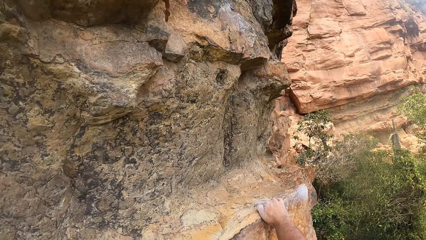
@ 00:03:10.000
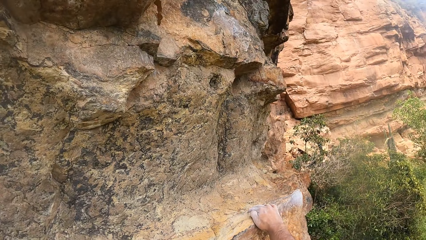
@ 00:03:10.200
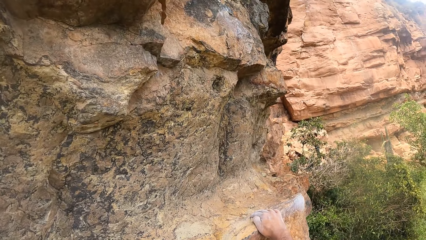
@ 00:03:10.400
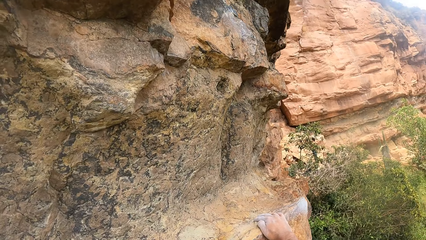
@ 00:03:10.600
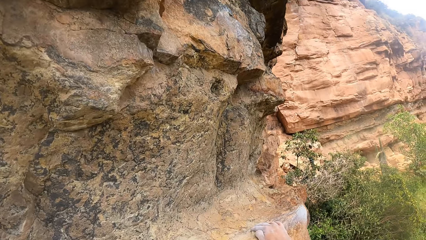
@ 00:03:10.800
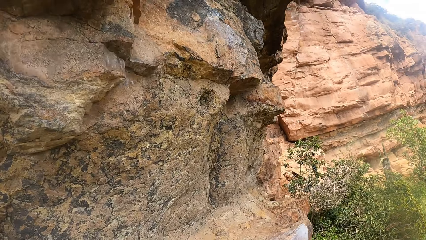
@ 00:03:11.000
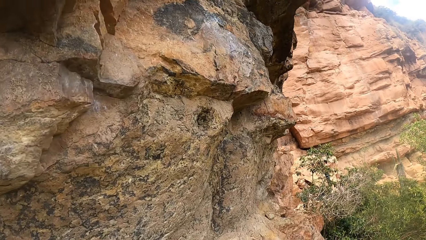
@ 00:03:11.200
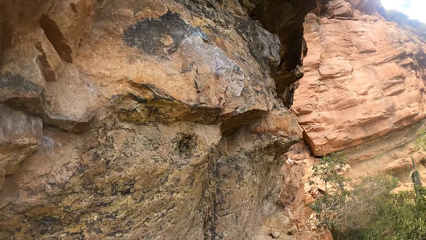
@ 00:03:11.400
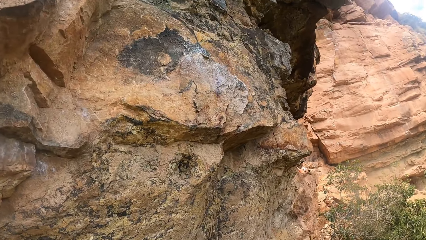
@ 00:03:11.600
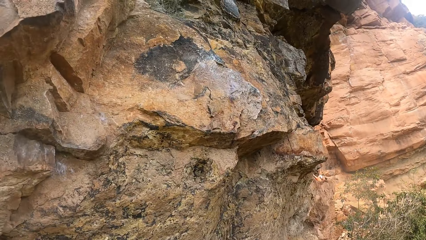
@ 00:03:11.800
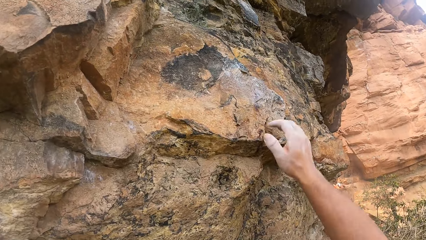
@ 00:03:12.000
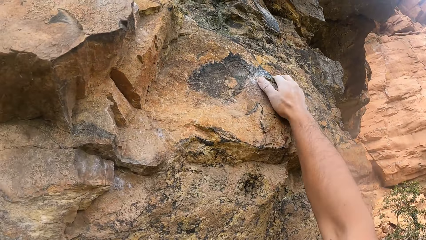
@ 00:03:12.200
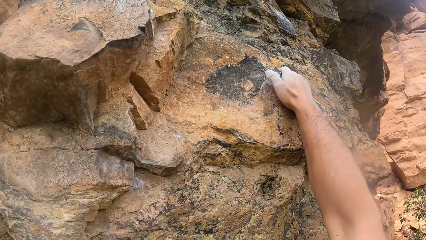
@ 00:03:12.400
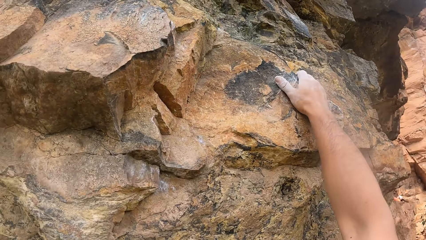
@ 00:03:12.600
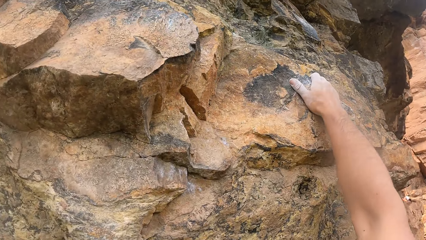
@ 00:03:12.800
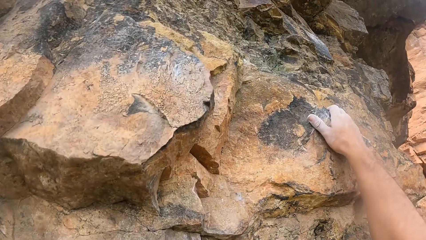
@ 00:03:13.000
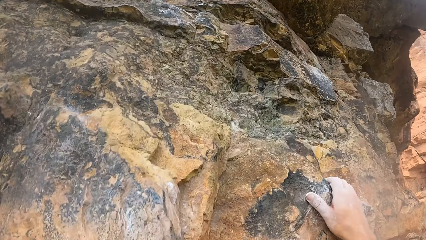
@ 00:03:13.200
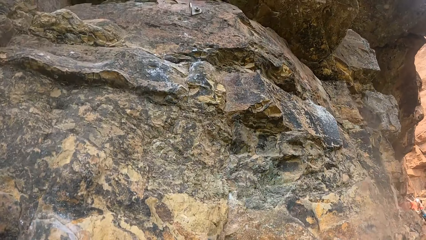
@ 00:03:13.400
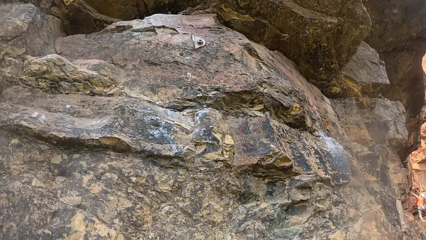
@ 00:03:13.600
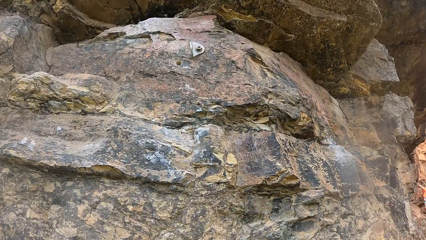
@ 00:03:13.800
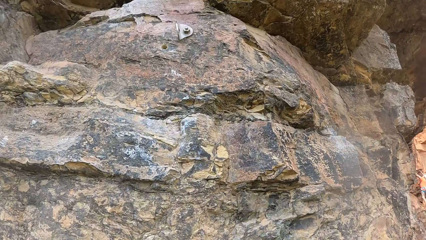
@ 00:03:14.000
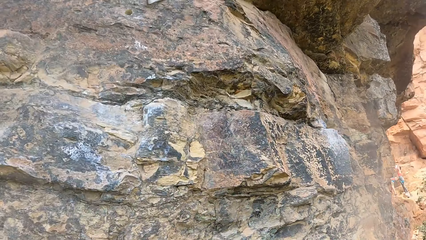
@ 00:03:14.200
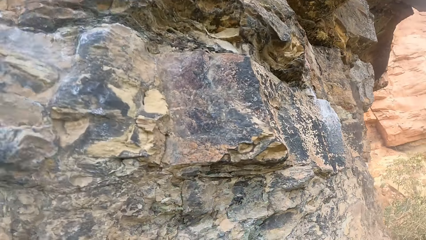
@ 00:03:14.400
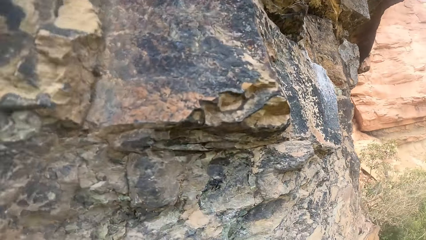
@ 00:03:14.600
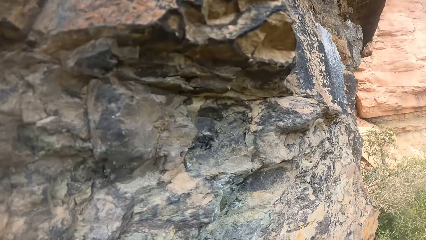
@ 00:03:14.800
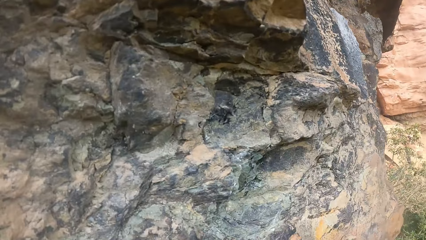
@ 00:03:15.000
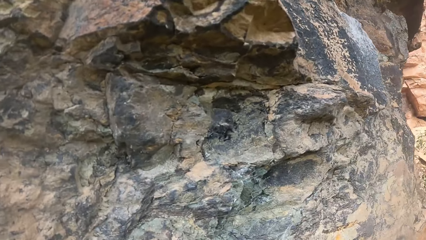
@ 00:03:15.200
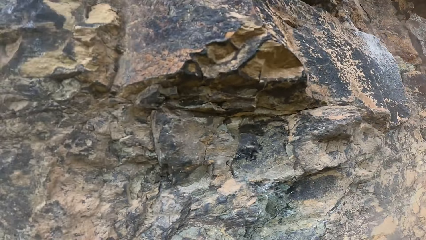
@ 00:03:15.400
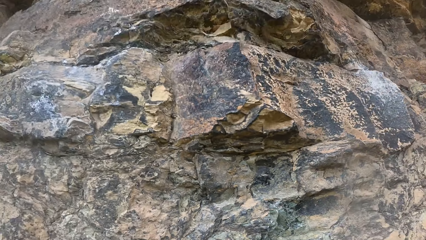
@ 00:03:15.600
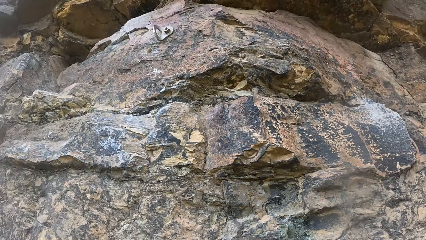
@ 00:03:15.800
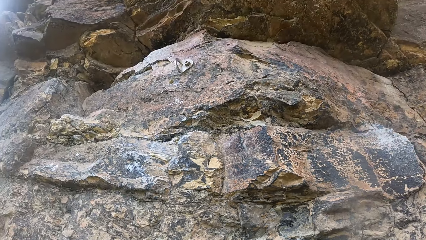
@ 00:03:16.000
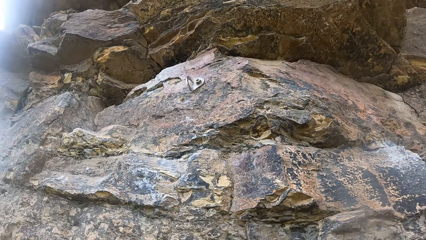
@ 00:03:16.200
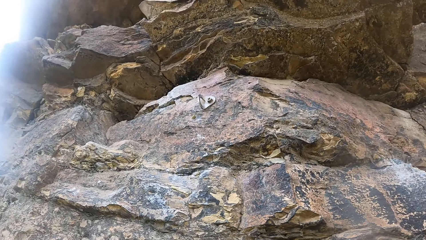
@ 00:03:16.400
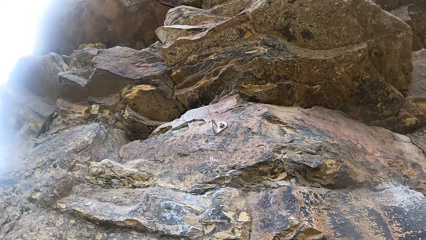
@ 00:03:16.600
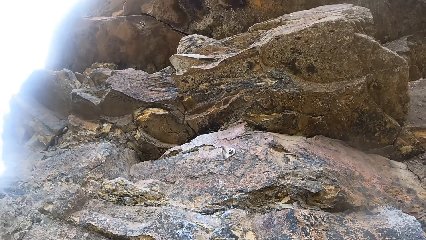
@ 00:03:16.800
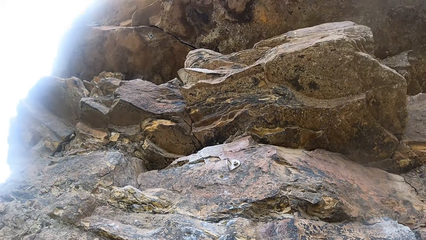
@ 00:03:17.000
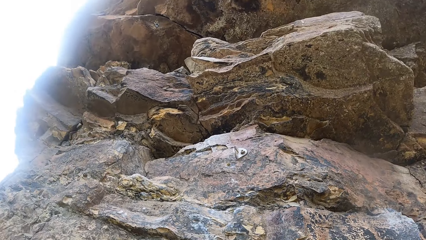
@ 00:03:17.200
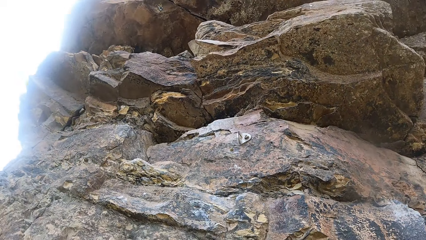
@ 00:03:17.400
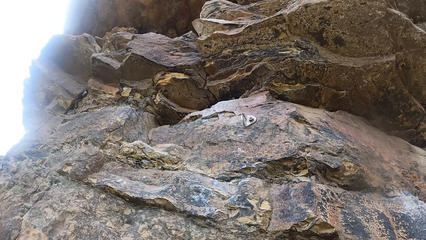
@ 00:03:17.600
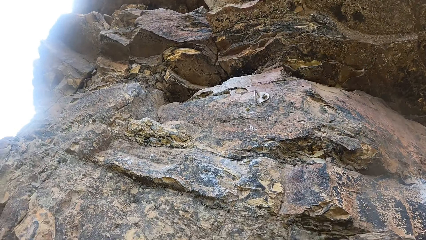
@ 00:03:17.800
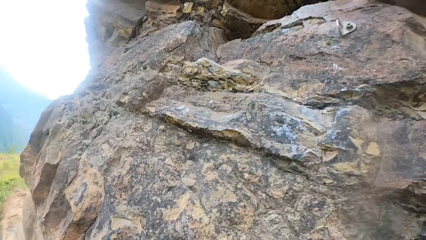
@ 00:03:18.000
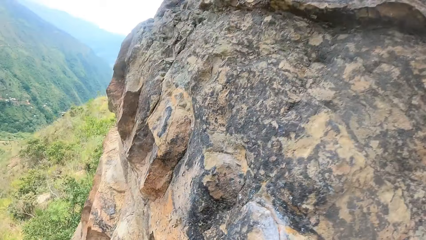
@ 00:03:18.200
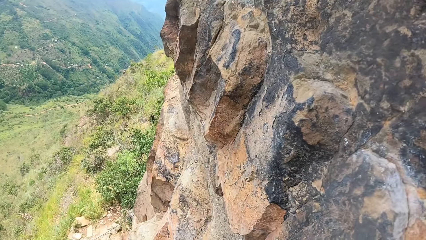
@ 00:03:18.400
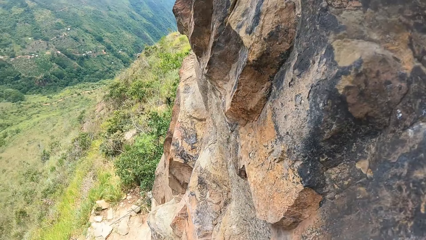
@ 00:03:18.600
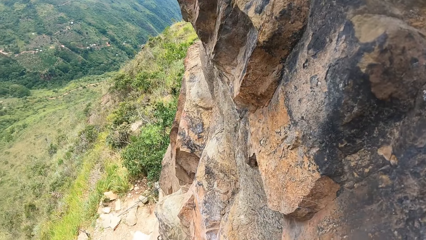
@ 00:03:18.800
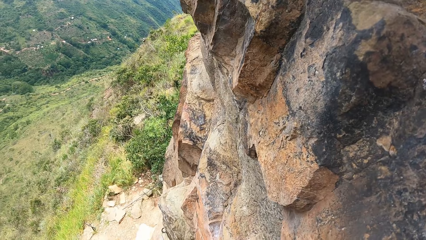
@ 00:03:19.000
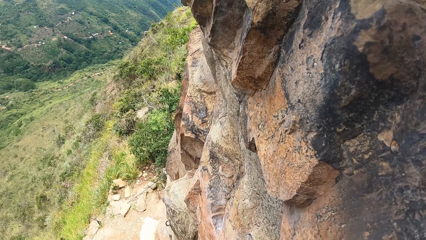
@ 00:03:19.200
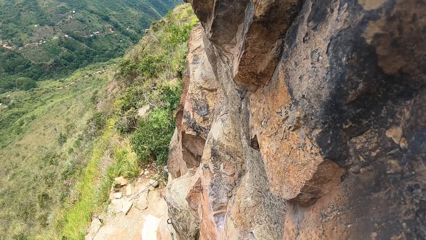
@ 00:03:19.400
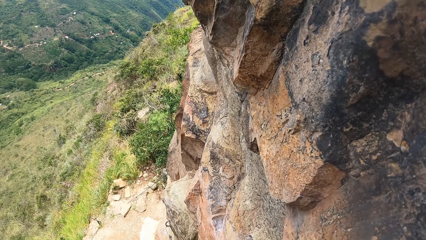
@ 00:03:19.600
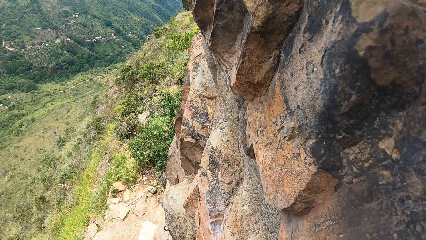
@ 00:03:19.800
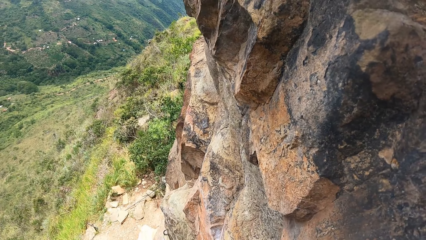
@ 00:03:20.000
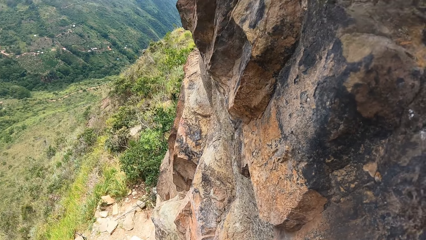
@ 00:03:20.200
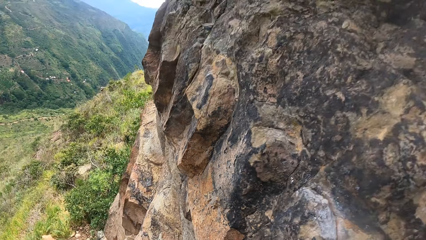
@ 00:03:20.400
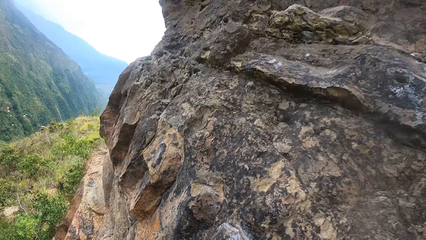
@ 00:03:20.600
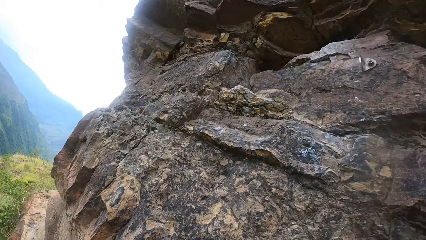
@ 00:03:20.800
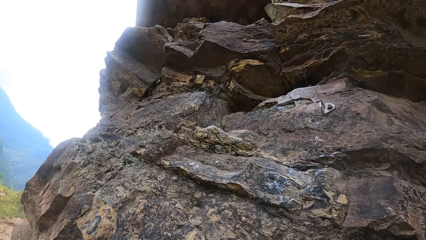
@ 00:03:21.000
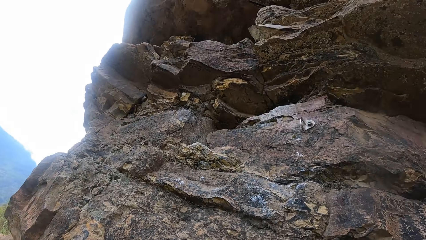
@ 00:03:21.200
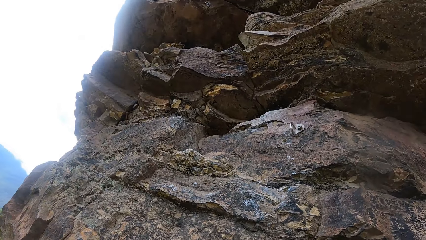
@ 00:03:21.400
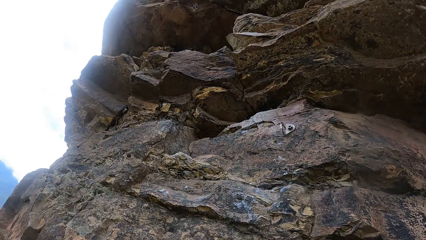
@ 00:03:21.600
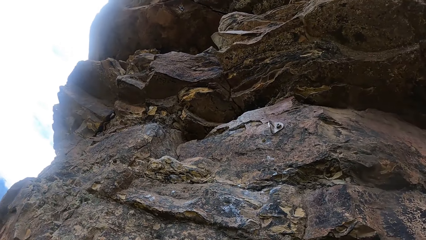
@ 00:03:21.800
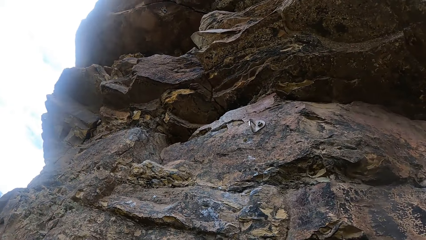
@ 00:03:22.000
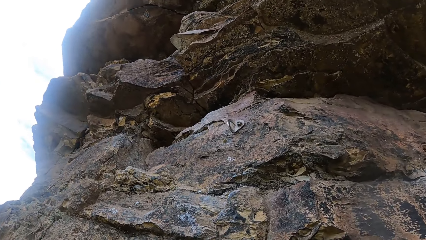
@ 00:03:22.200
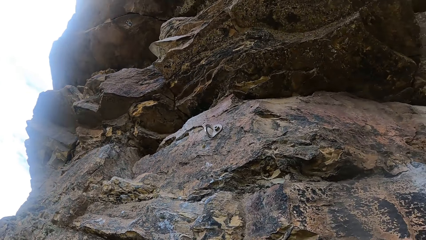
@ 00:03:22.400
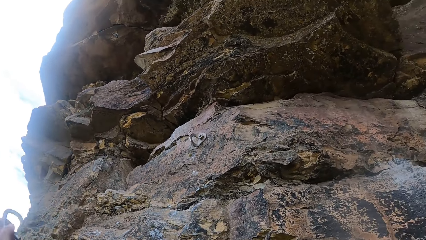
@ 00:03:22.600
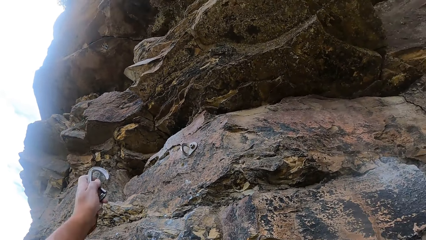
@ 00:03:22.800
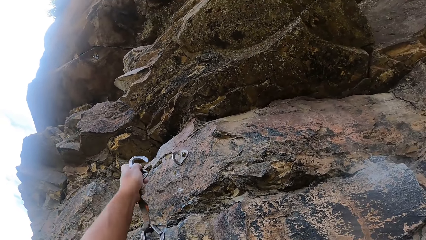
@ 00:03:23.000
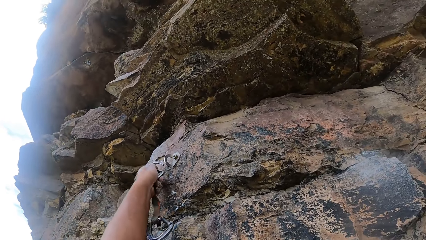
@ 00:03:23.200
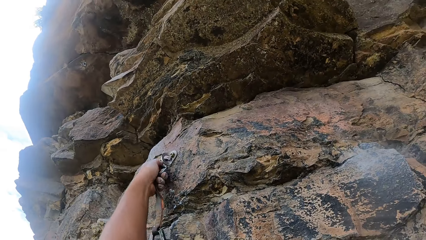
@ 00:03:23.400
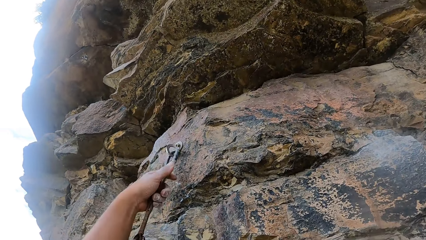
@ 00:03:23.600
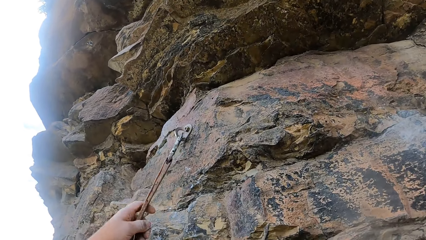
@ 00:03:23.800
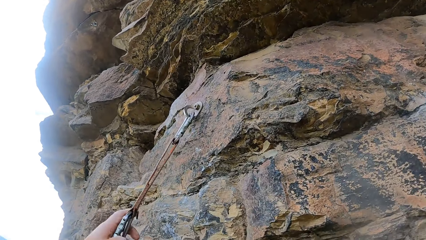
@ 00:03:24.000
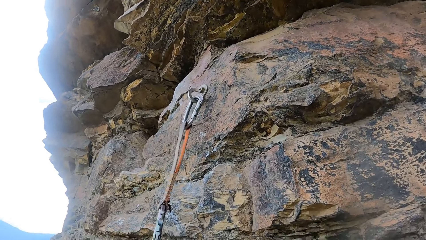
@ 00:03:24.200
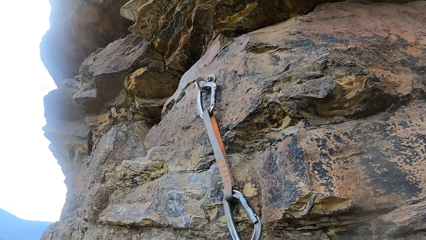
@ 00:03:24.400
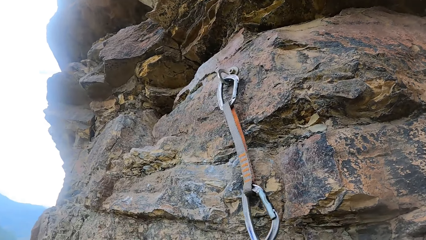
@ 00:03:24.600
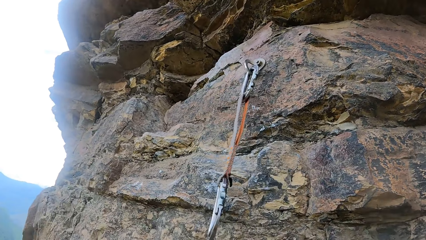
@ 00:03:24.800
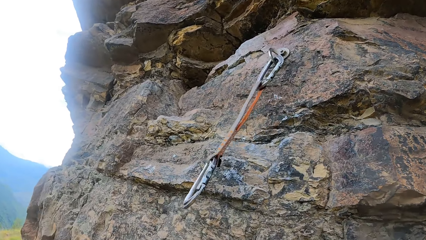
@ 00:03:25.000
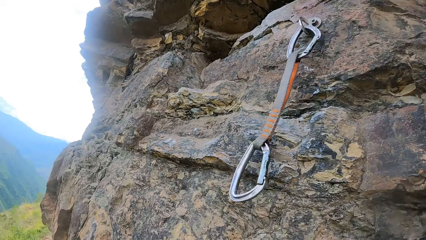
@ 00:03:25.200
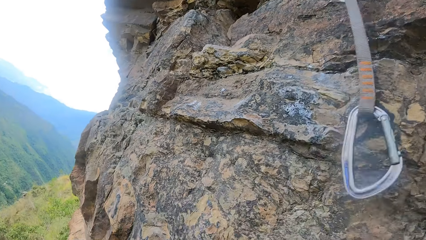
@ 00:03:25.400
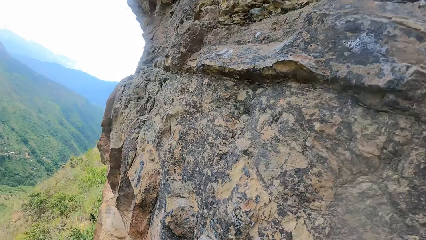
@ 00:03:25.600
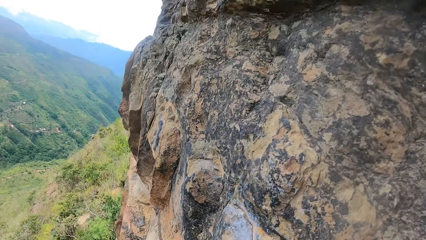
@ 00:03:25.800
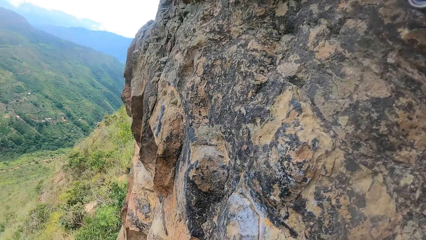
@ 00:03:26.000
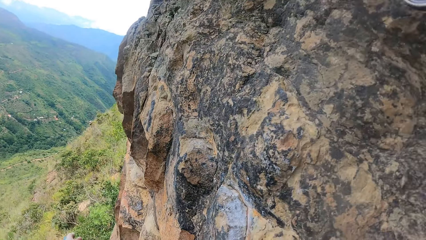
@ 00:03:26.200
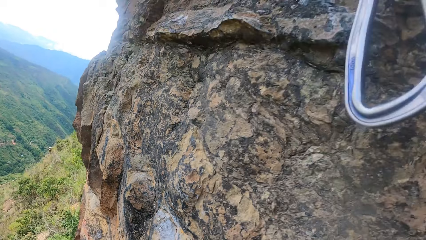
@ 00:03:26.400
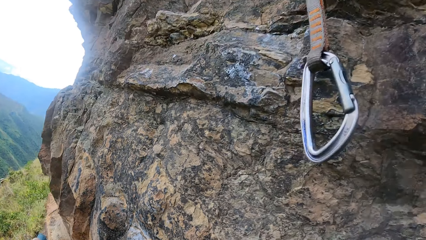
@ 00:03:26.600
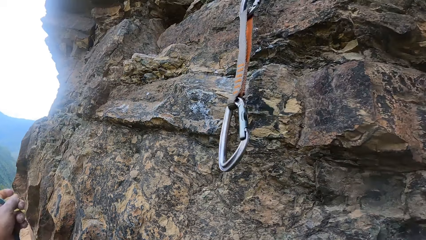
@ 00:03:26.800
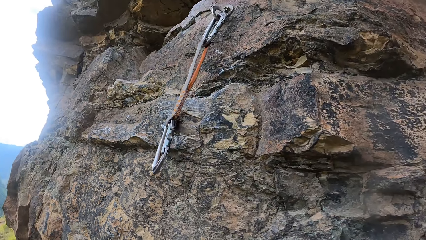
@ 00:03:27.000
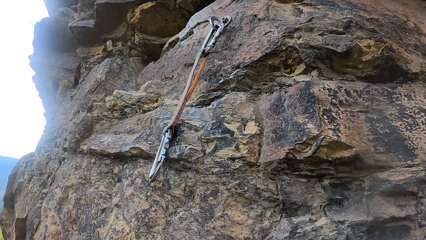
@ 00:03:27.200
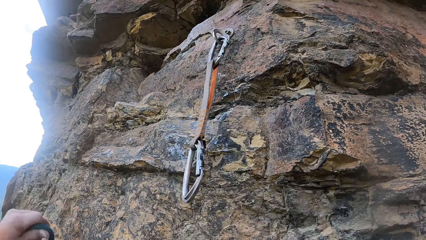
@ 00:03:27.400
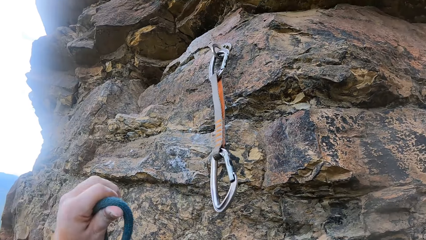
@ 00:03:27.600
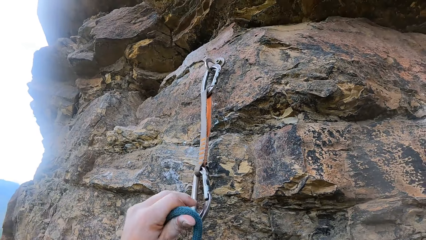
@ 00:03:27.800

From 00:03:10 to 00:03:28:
The camera wearer looks up a rock. They grasp the rock with the right hand. They look around. They look up the rock. They look down around the rock. They look up the rock. They join a trad to a hook on the rock. They look down around the rock. They look at the trad on the rock.
